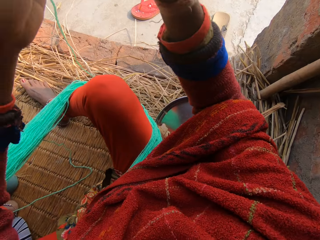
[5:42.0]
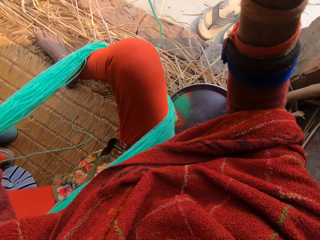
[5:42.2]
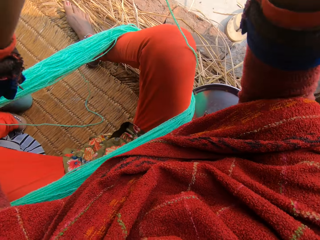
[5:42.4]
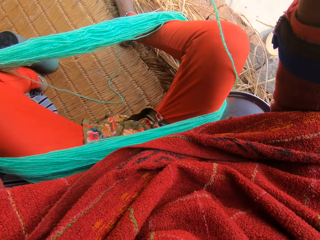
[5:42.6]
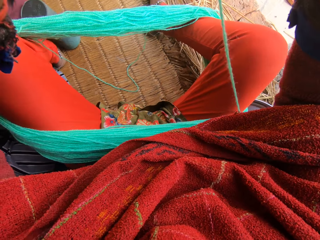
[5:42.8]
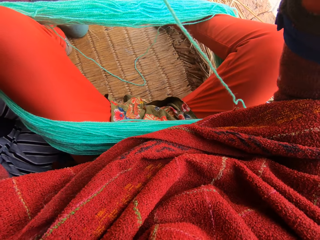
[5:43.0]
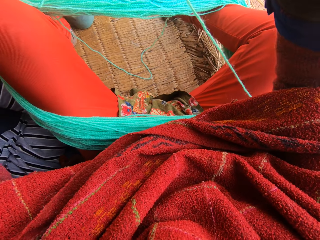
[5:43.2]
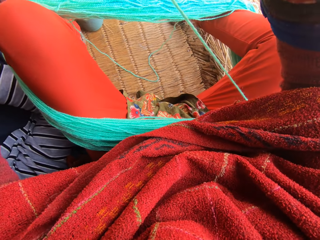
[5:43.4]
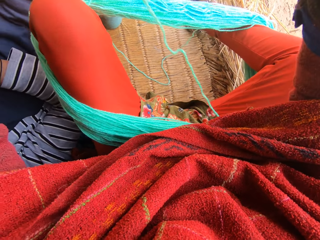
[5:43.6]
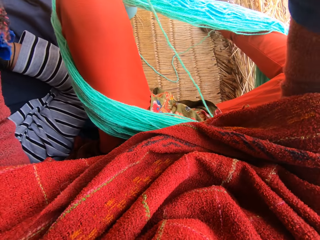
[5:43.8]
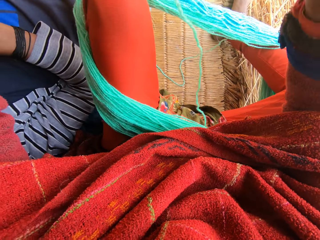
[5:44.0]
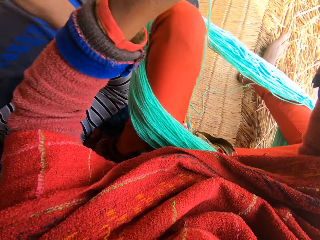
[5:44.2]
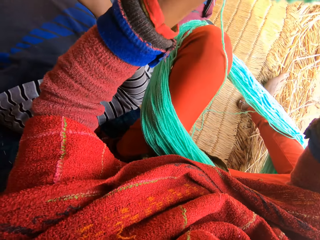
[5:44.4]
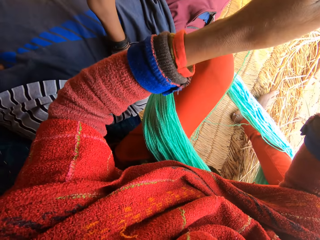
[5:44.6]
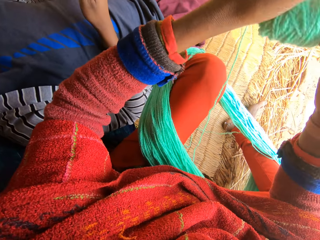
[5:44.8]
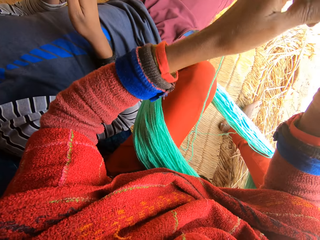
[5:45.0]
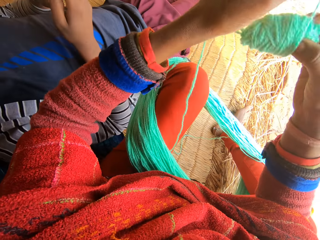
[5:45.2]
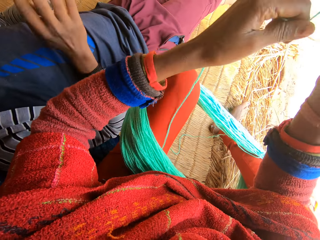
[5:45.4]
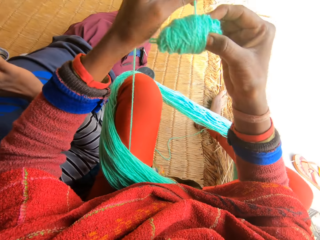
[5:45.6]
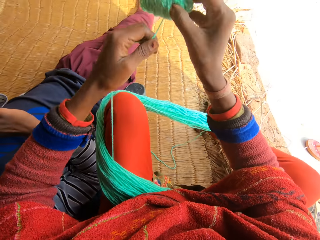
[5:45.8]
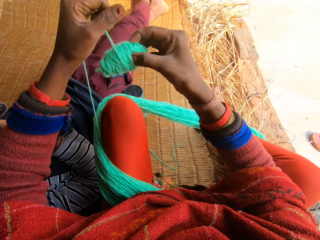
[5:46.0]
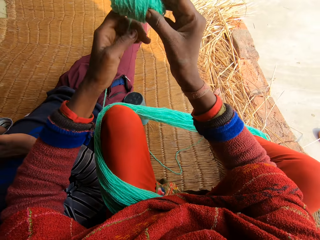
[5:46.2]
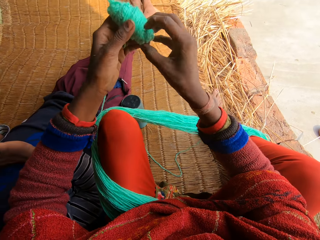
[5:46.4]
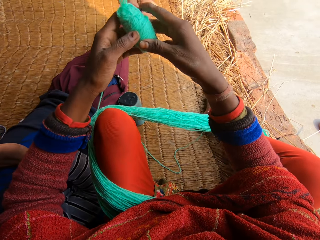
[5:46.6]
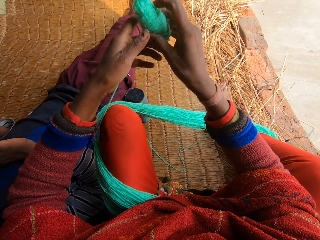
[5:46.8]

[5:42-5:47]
A man stops the music.

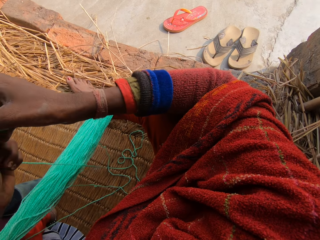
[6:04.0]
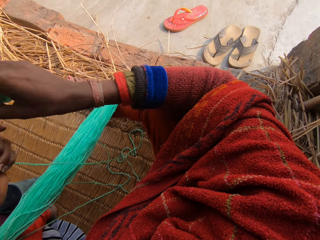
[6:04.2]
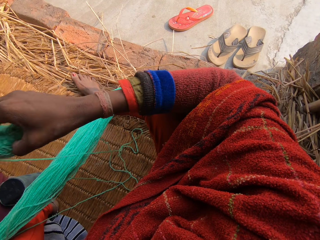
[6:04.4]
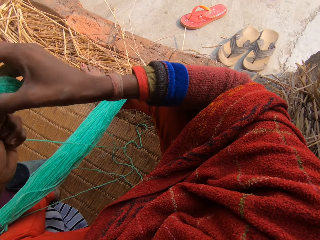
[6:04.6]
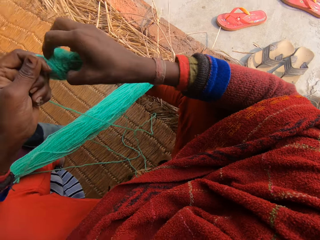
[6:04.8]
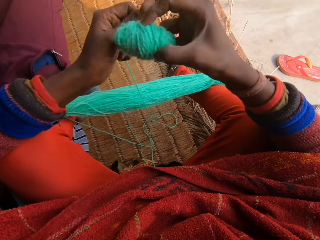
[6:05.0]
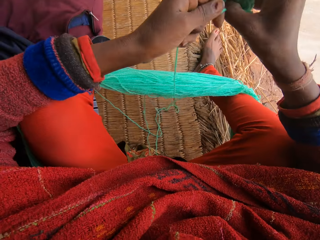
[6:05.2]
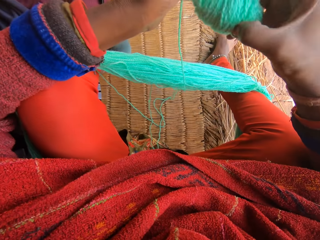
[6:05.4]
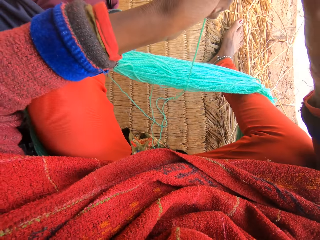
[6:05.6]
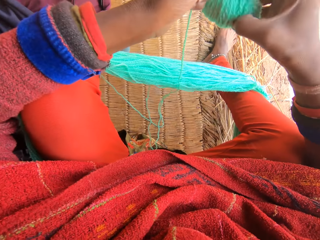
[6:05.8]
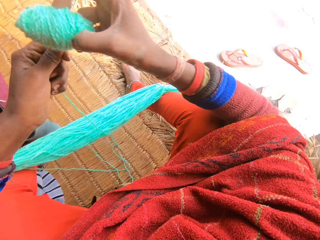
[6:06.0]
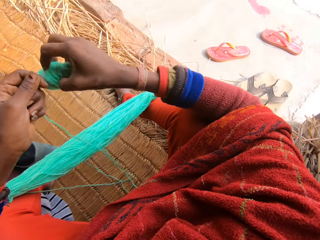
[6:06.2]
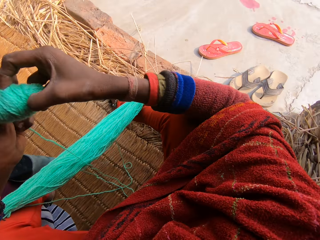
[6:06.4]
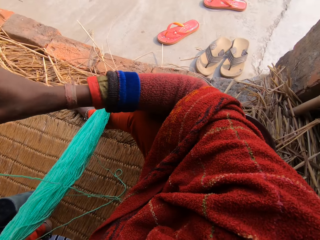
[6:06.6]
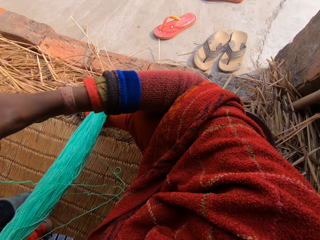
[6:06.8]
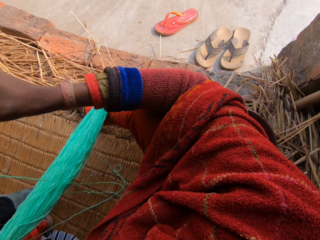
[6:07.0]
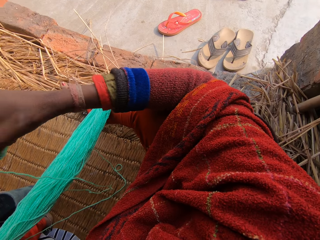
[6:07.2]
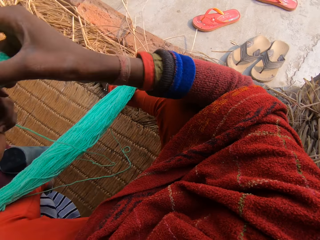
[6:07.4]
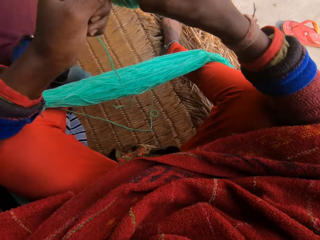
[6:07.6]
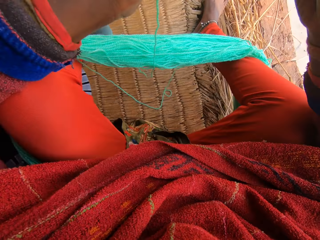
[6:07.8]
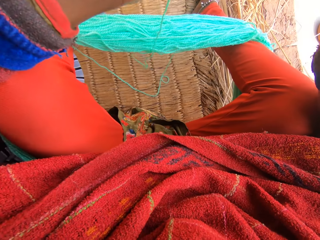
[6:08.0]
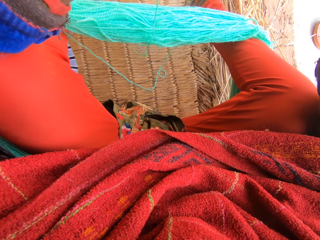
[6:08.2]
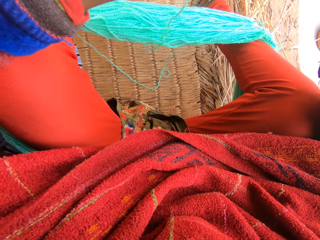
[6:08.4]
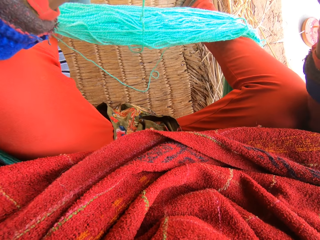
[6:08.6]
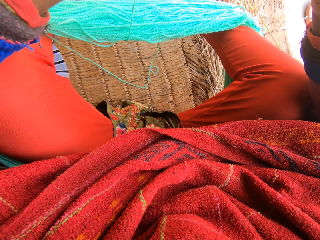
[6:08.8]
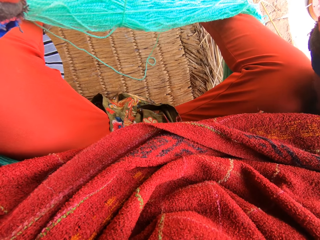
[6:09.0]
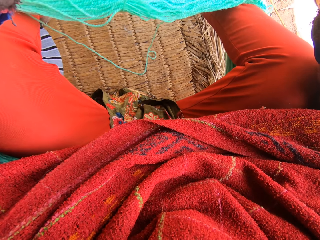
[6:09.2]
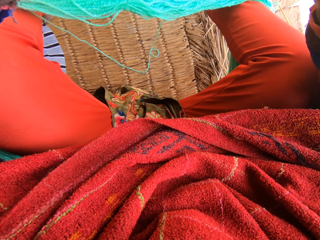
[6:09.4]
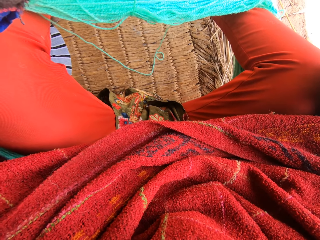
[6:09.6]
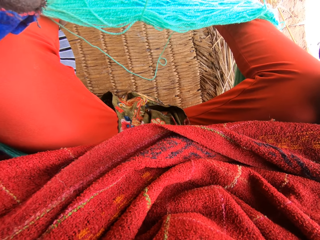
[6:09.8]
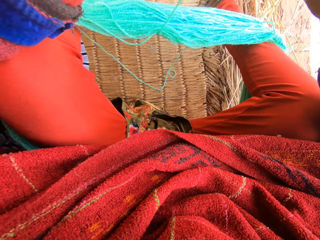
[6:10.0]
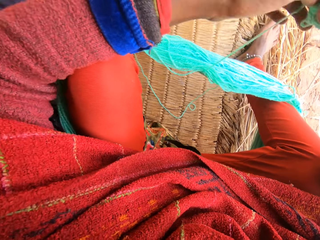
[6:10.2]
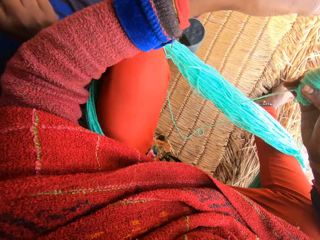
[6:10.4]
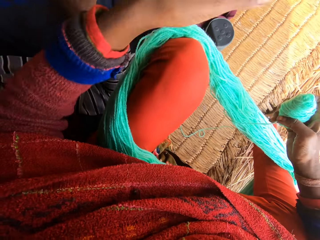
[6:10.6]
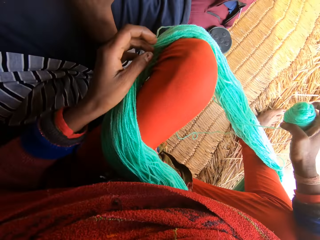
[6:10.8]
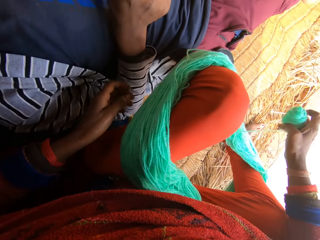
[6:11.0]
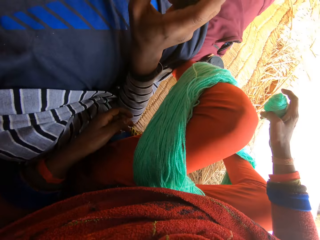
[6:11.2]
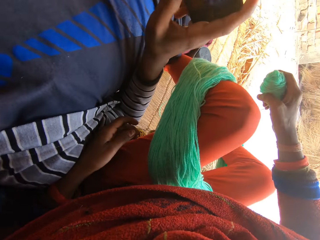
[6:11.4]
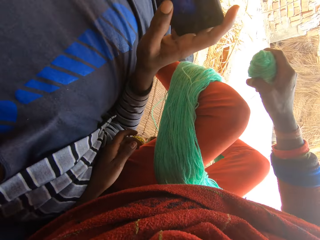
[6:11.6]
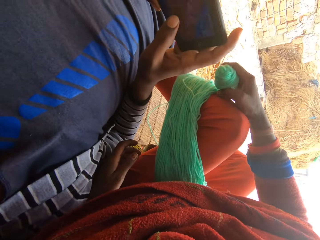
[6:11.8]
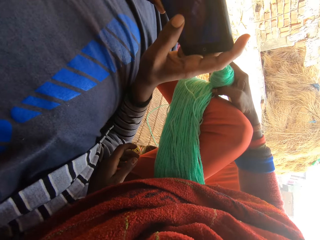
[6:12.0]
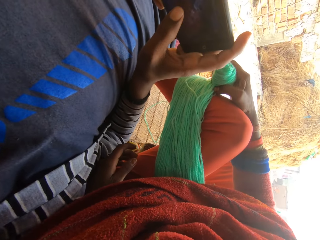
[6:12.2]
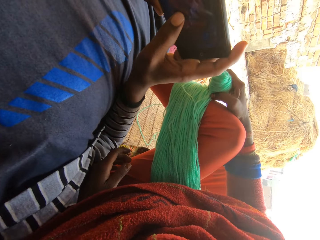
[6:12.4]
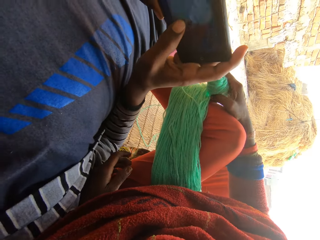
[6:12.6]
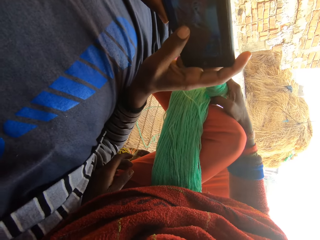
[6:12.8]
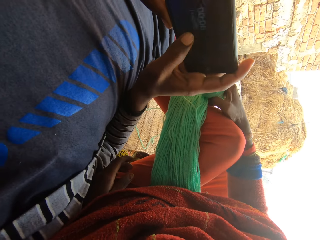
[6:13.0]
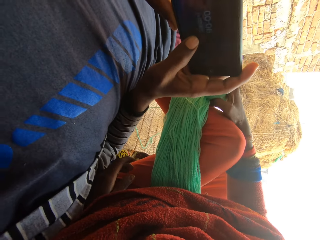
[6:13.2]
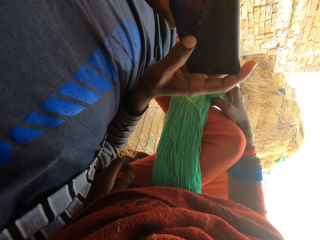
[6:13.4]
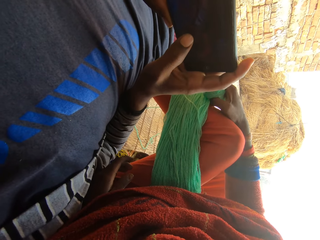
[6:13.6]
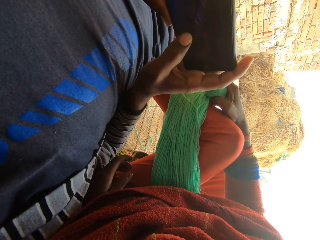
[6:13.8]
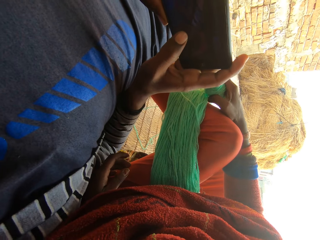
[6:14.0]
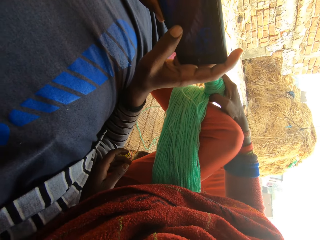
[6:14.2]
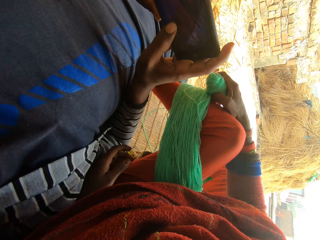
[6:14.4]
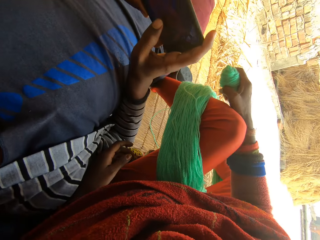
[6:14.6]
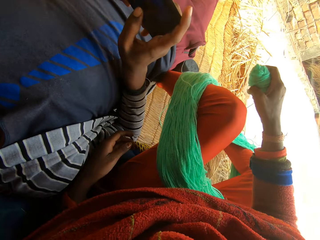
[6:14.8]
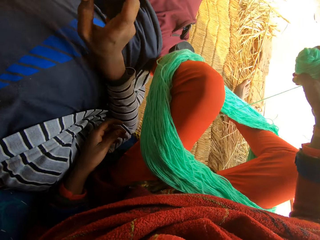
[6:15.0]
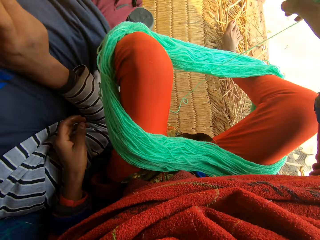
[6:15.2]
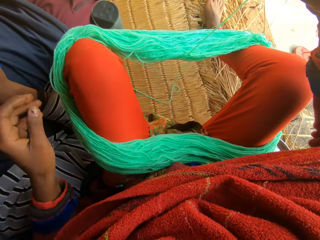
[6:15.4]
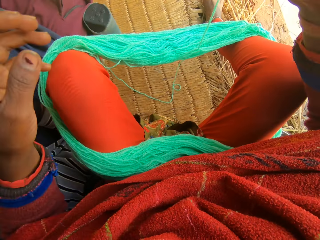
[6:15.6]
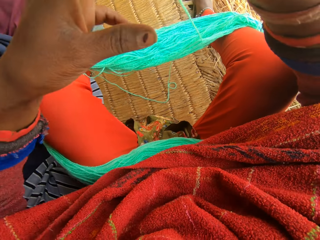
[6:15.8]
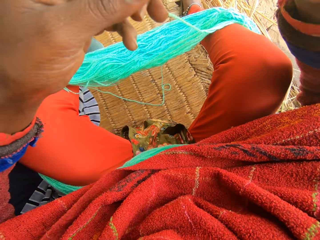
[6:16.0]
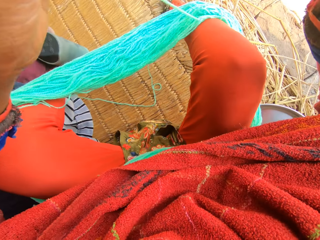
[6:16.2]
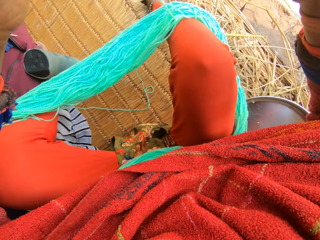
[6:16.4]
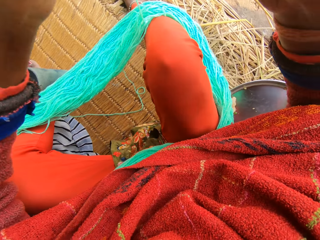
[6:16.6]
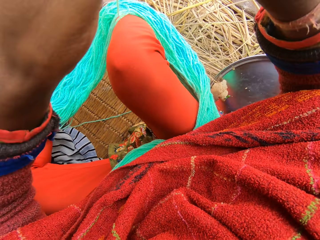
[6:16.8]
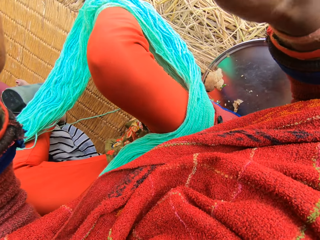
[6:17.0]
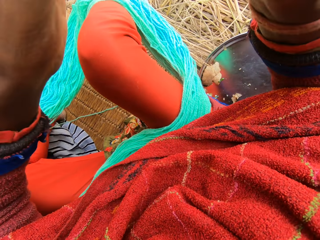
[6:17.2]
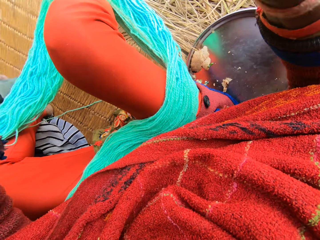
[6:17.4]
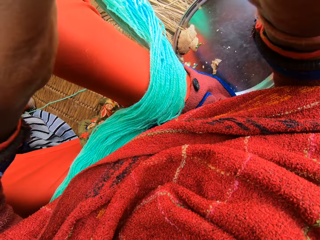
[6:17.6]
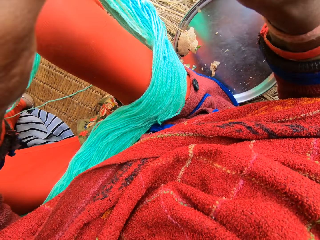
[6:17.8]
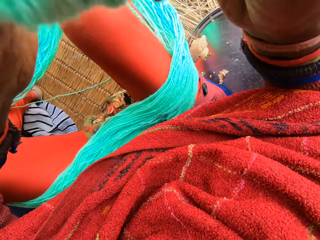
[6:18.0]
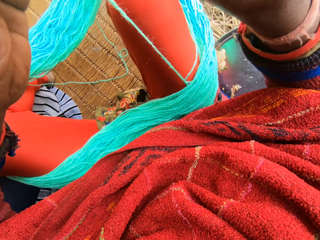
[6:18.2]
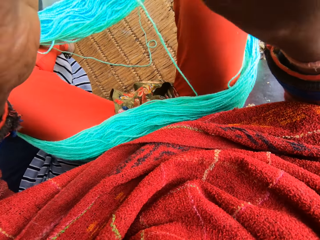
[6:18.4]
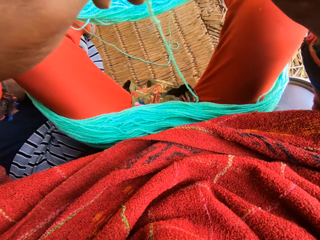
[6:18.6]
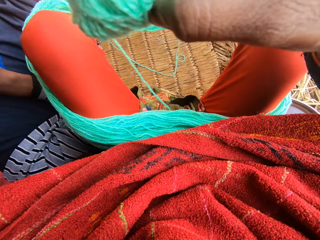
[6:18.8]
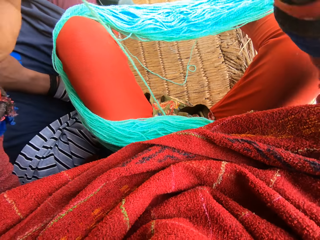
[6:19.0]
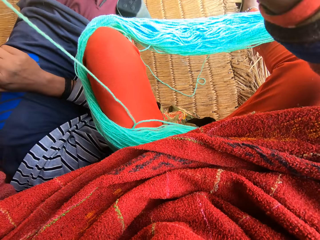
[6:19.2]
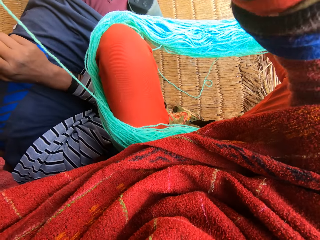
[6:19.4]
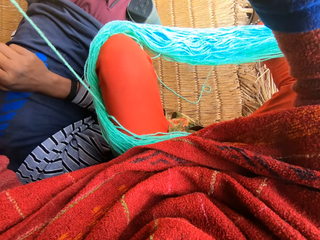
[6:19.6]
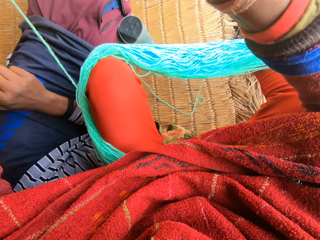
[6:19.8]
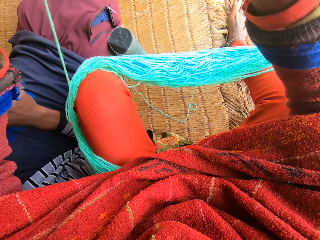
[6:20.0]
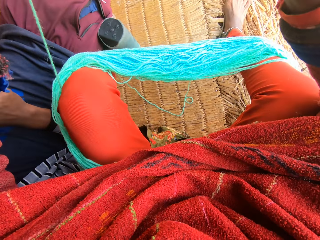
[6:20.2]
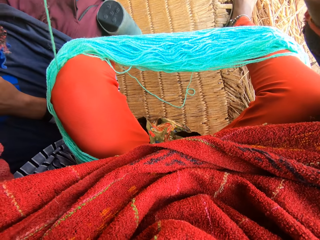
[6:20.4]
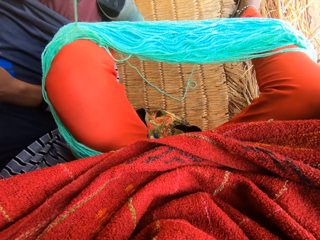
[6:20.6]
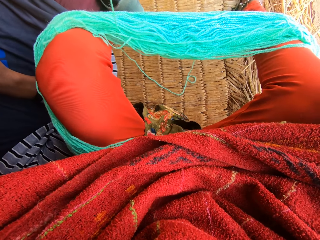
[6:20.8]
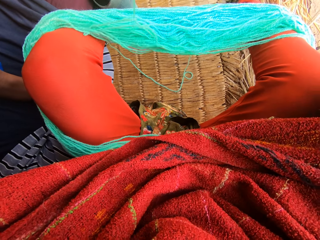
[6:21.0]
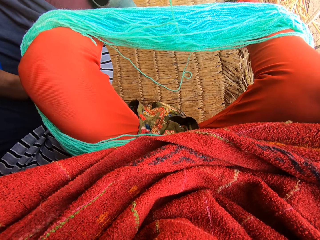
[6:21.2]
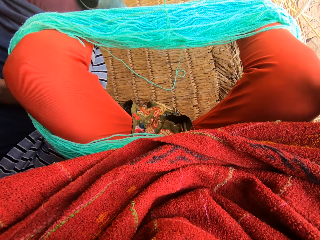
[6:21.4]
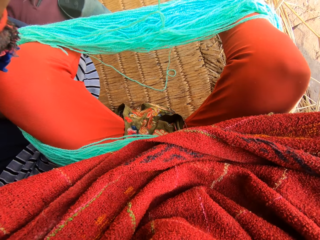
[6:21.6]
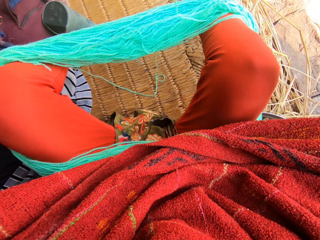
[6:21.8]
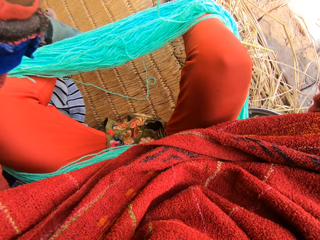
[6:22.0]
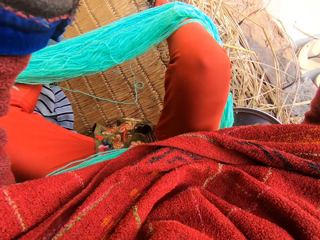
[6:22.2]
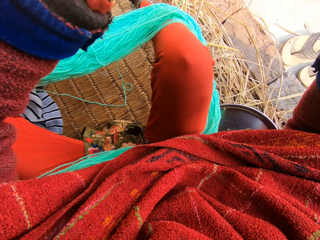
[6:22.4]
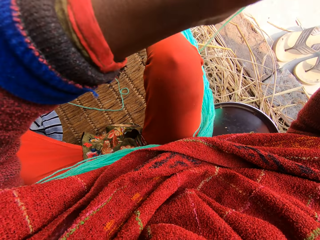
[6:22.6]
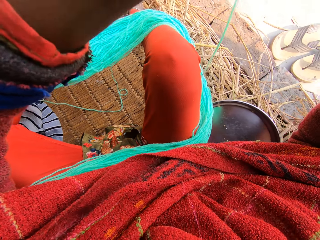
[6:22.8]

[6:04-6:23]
The camera wearer rolls the threads. They look towards a woman's phone. They reel the wool.
